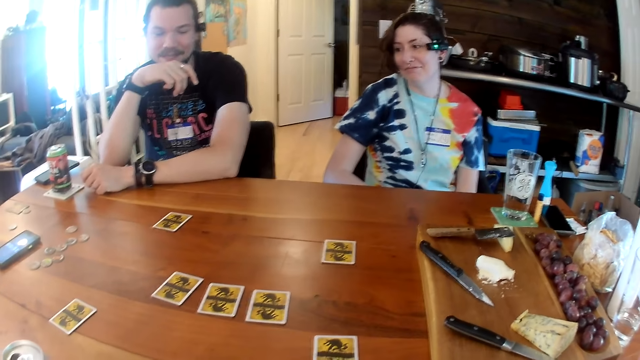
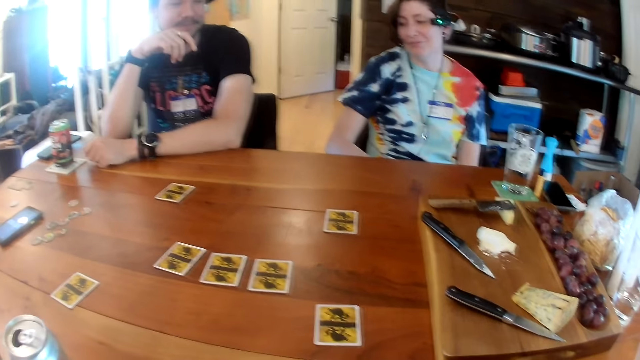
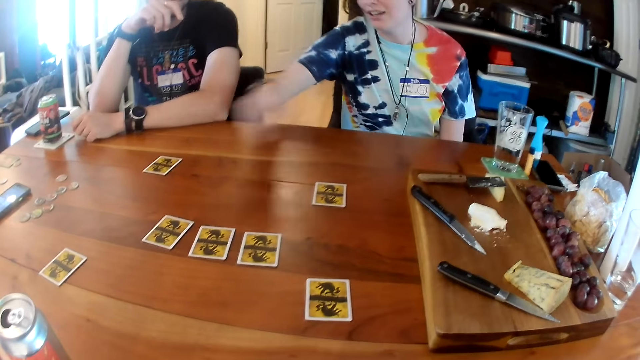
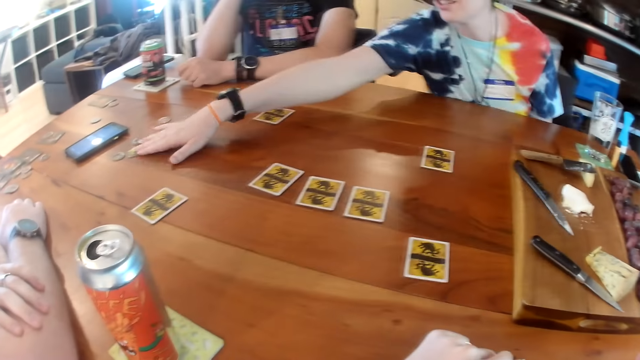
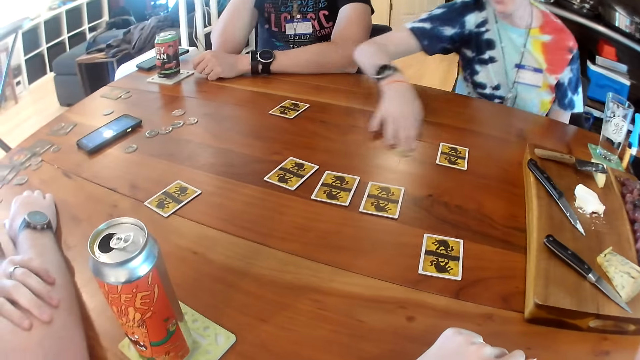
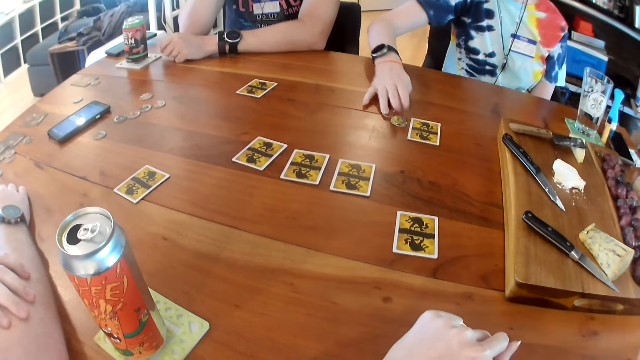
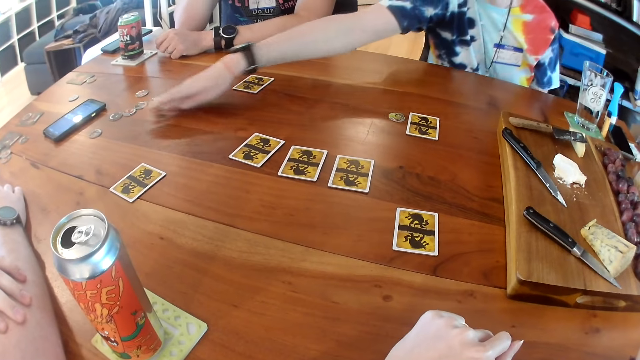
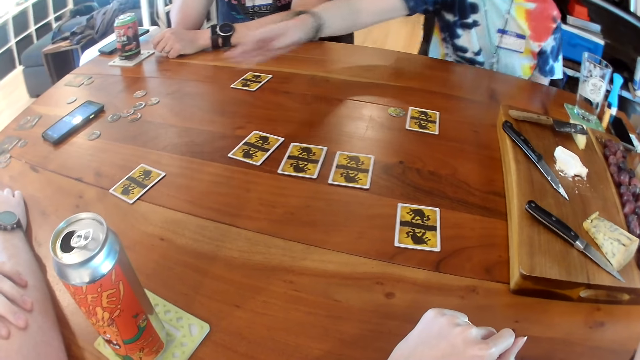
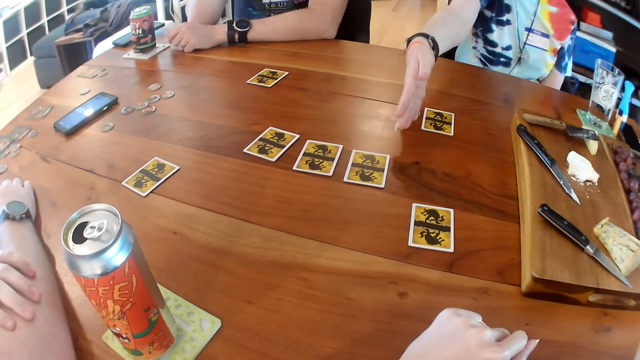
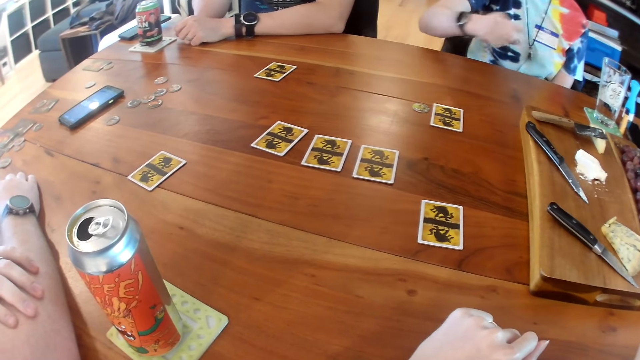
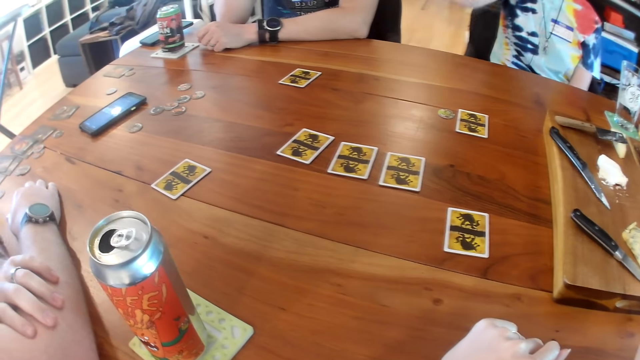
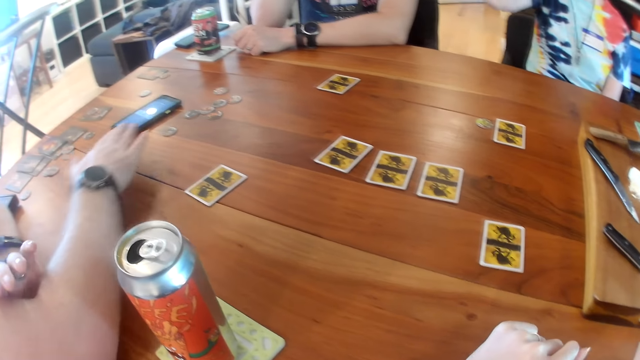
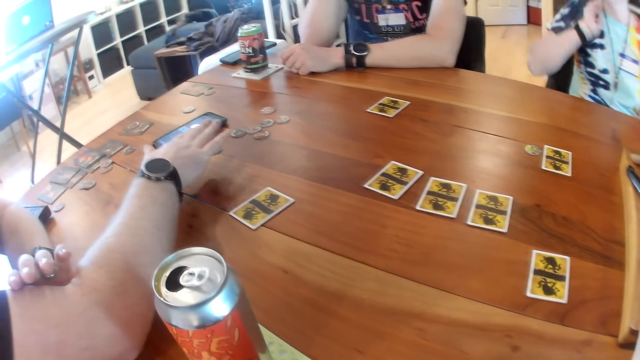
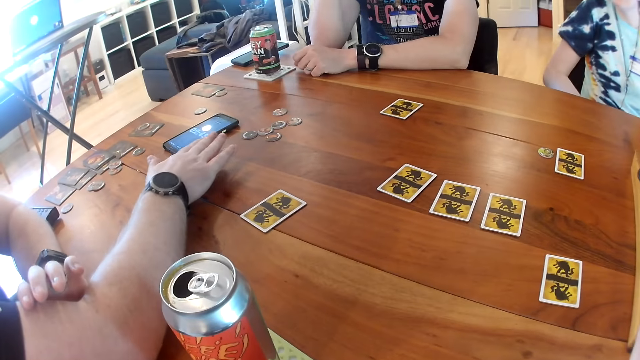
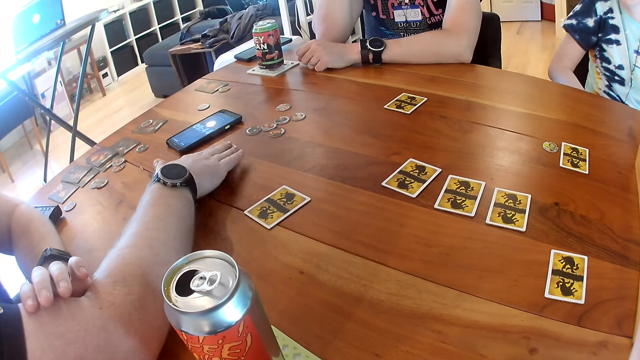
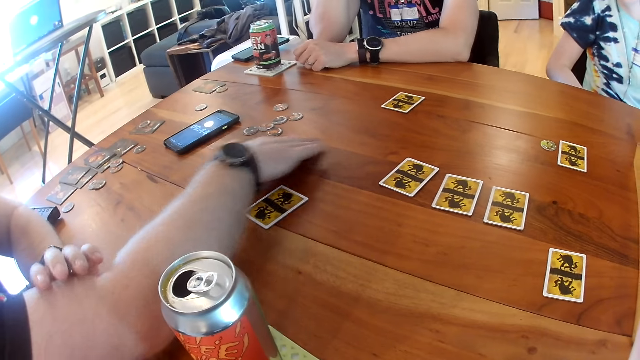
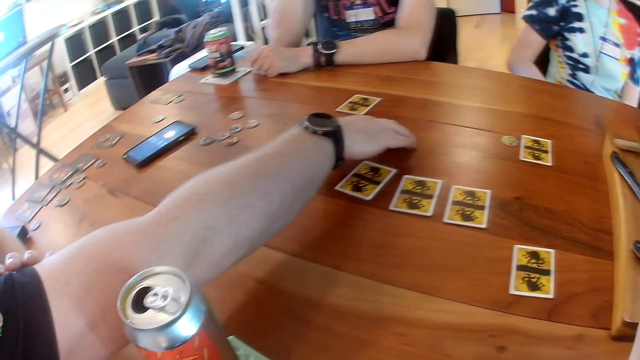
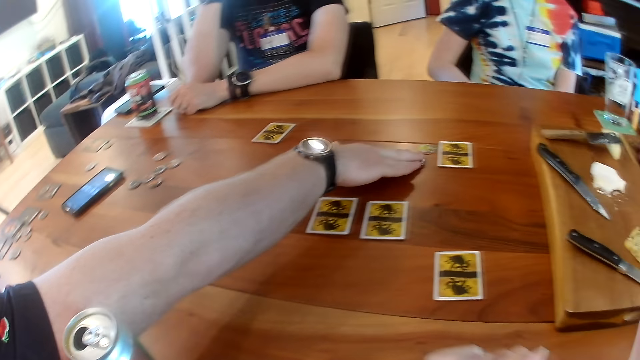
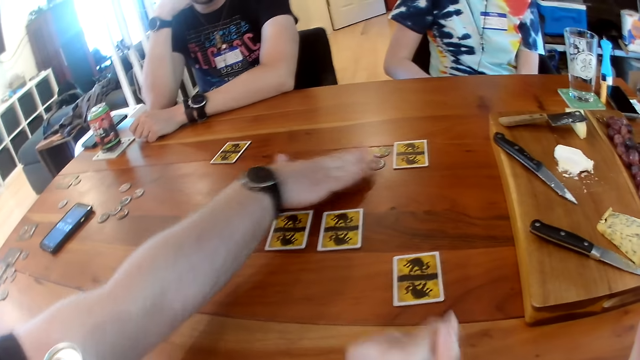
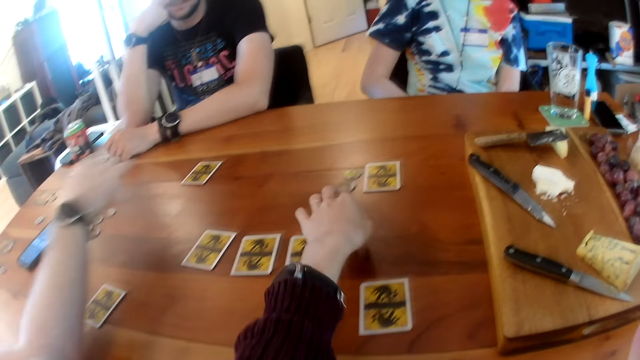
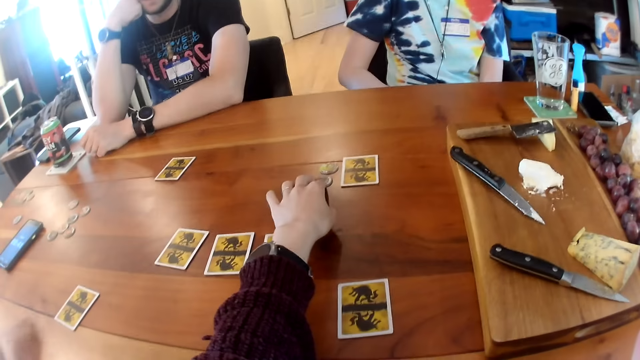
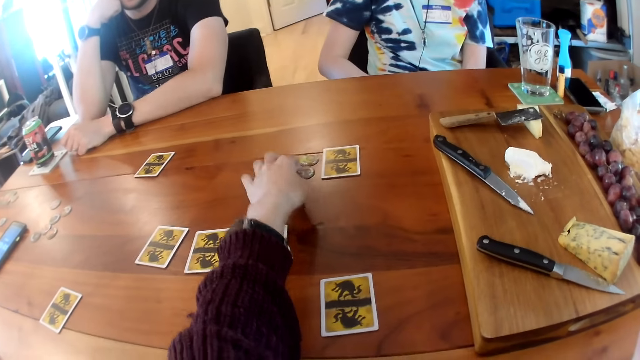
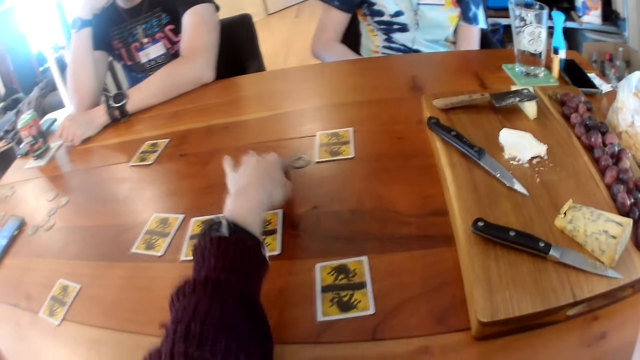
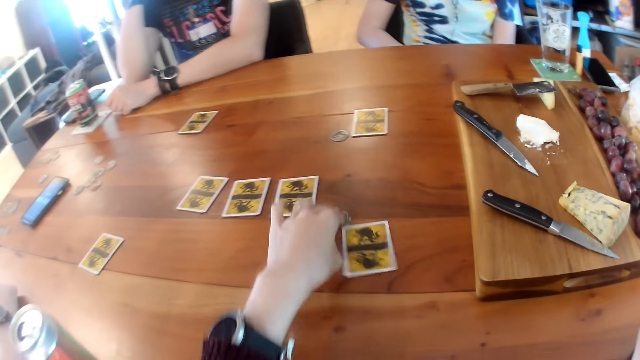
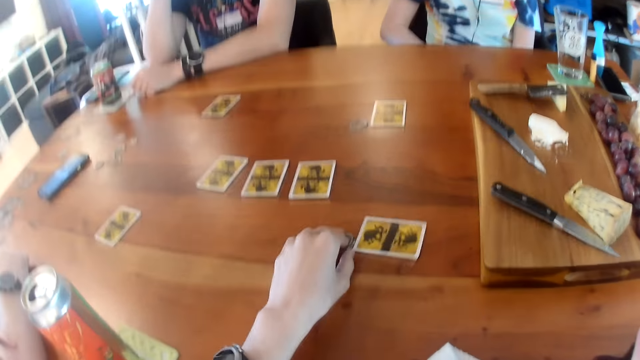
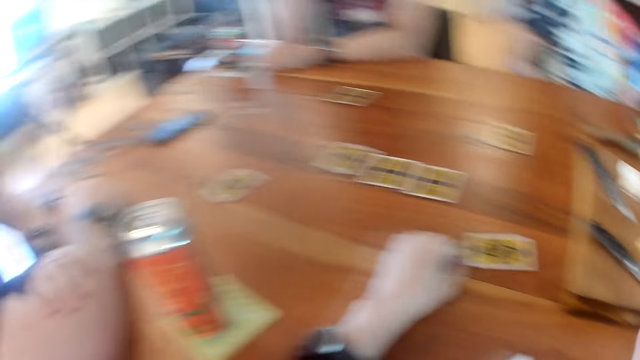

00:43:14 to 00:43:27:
A woman moves some coins on the table with her right hand. The woman moves a coin on the table with her right hand. The woman points at a card on the table with her right hand. The woman touches the face. A man moves a coin on the table with his right hand. The man converses with the camera wearer, the woman and another man. The camera wearer converses with the other man. She picks up a coin on the table. She converses with the first man. She moves a coin on the table with her left hand. The other man interacts with the camera wearer, the first man and the woman.

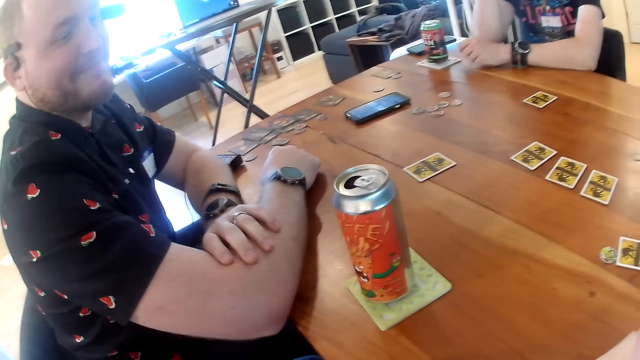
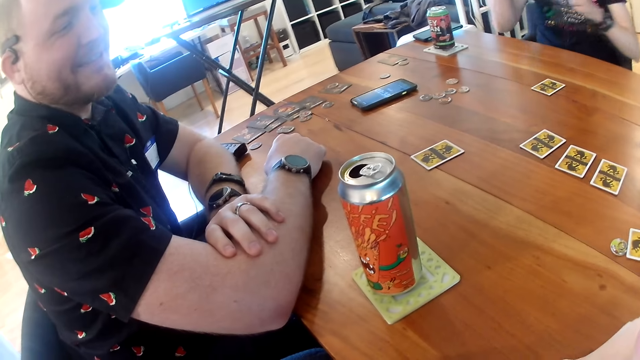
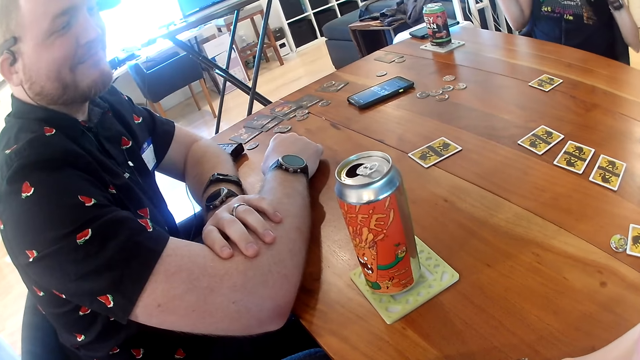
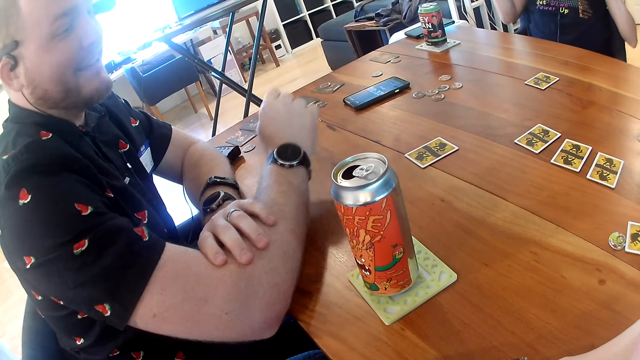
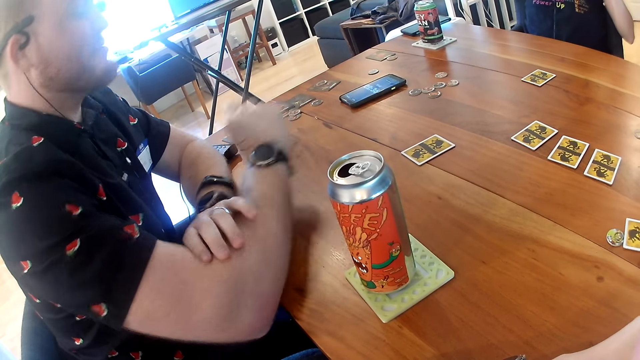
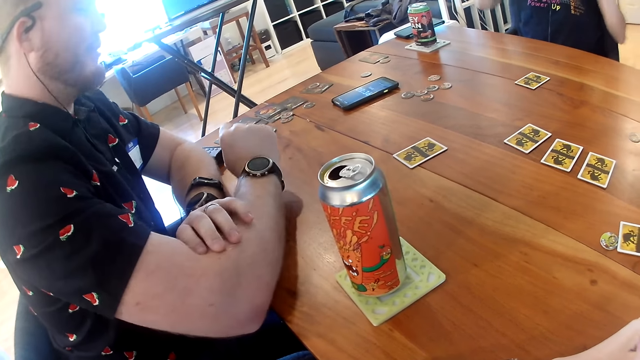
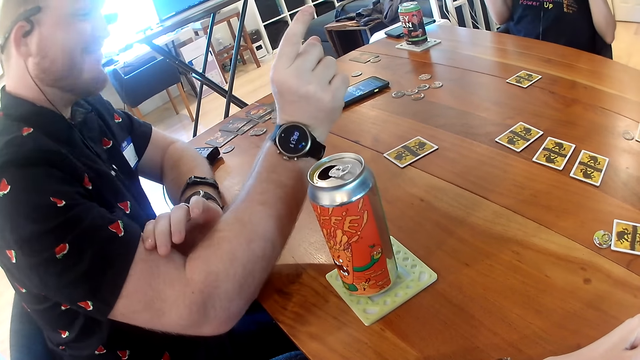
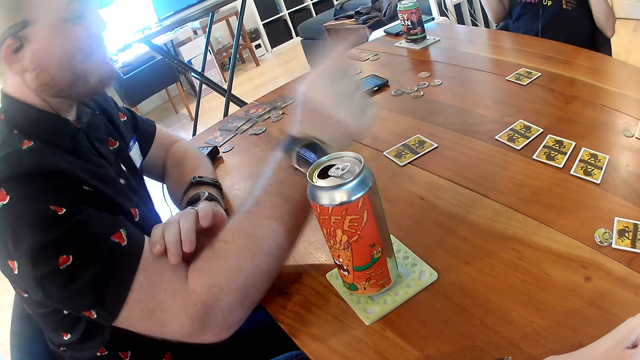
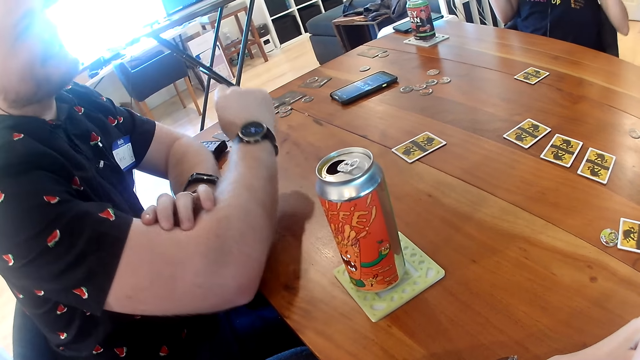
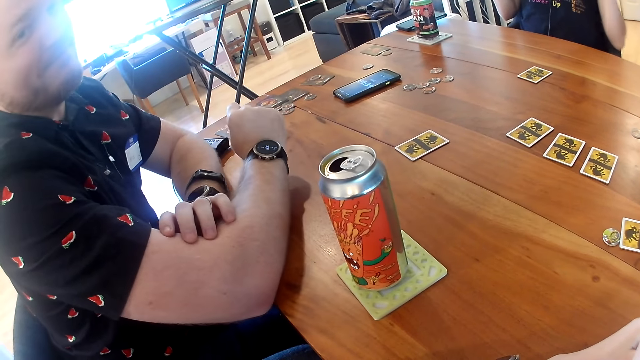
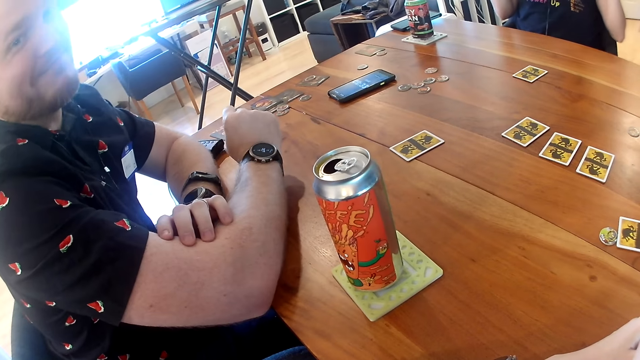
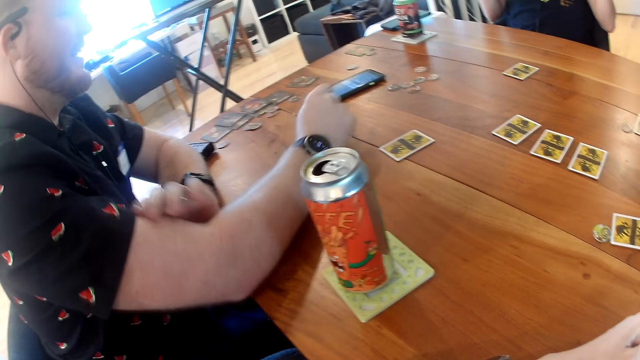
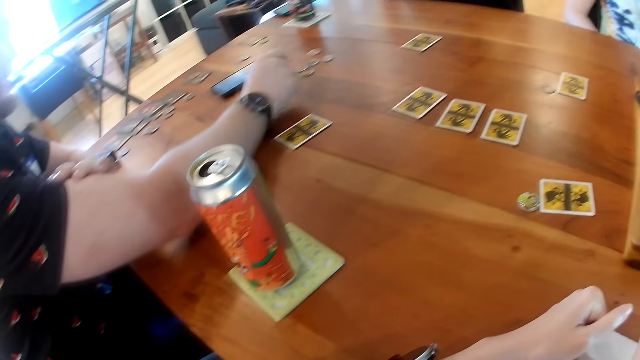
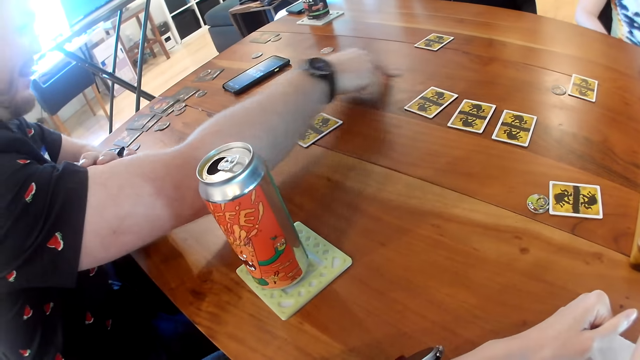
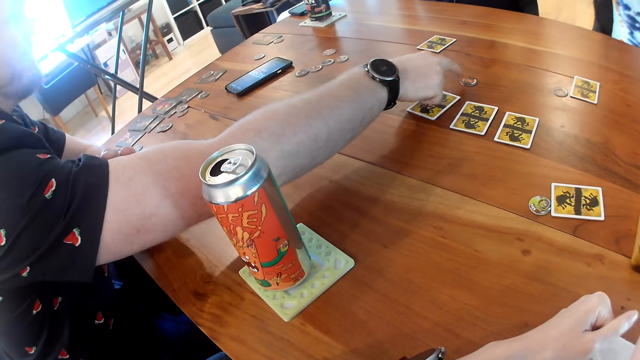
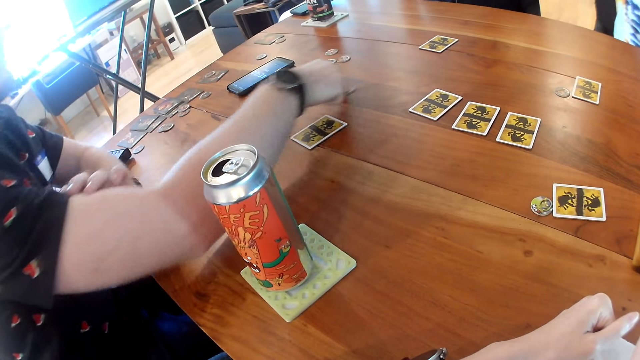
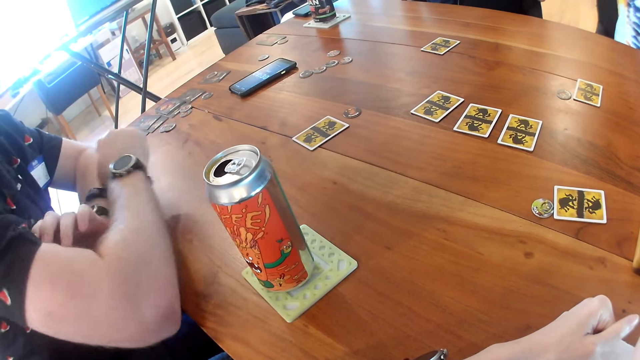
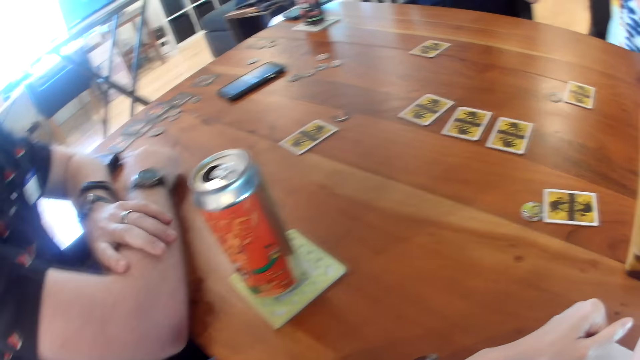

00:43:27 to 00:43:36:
A man converses with the camera wearer. Another man waves his right hand. The other man converses with the camera wearer and a woman. The other man waves his right hand. The first man points a finger. The first man moves a coin on the table with his right hand. The first man converses with the camera wearer. The first man moves a coin on the table with his right hand. The woman interacts with the first man.
